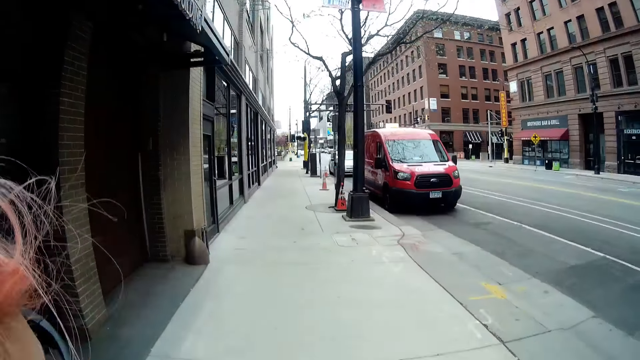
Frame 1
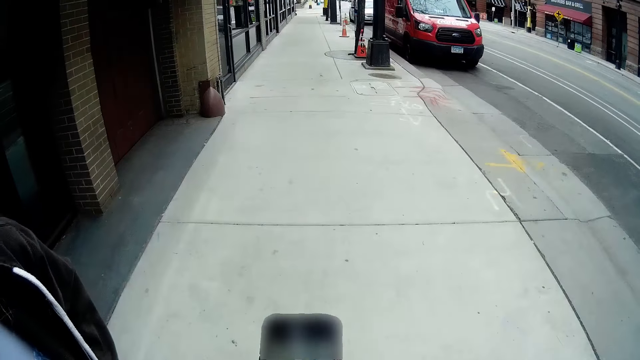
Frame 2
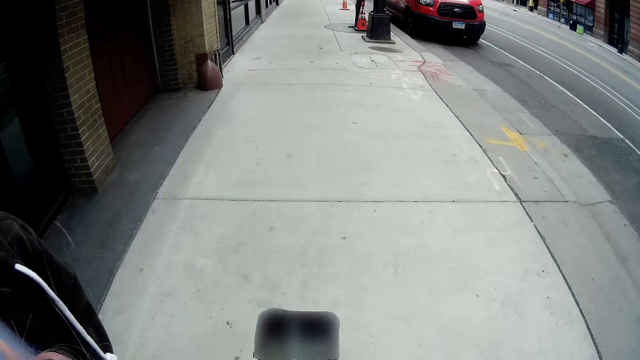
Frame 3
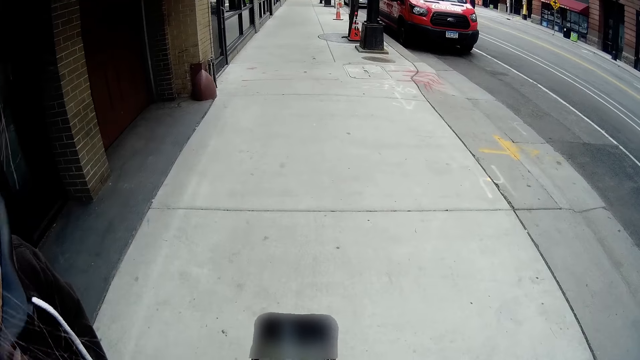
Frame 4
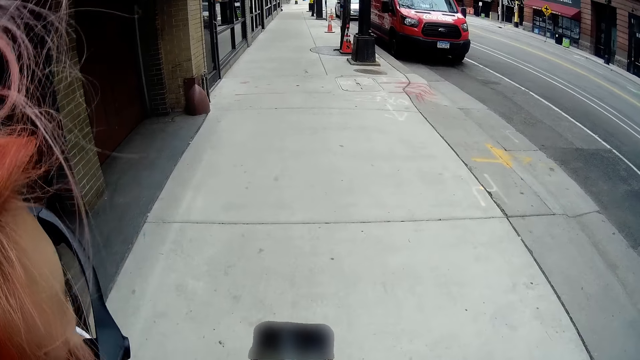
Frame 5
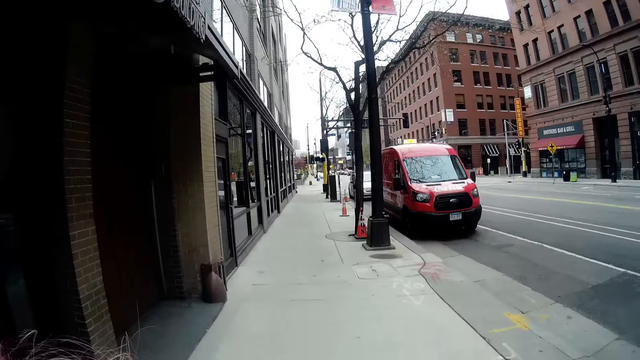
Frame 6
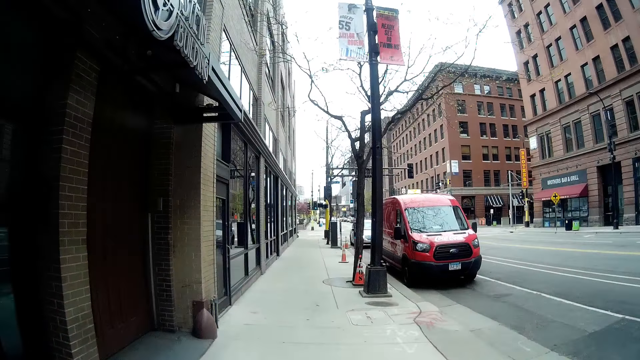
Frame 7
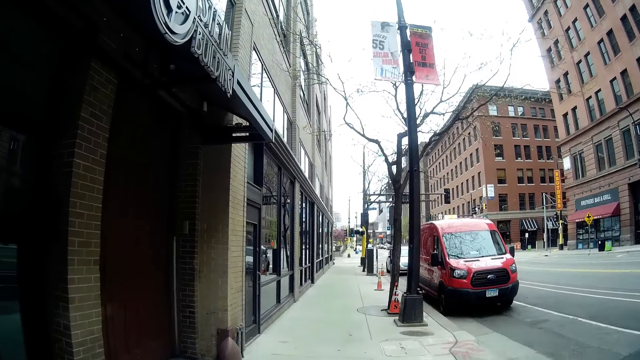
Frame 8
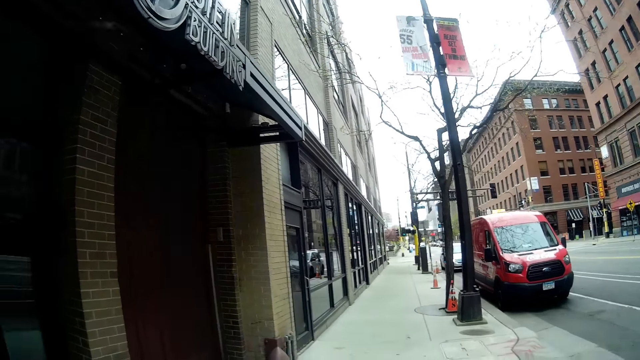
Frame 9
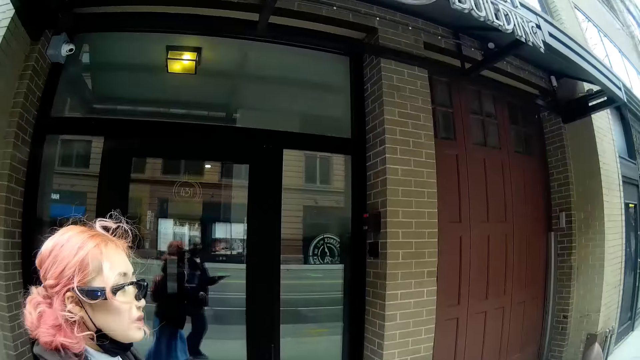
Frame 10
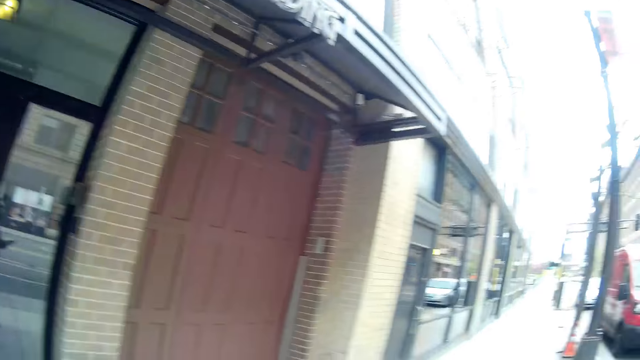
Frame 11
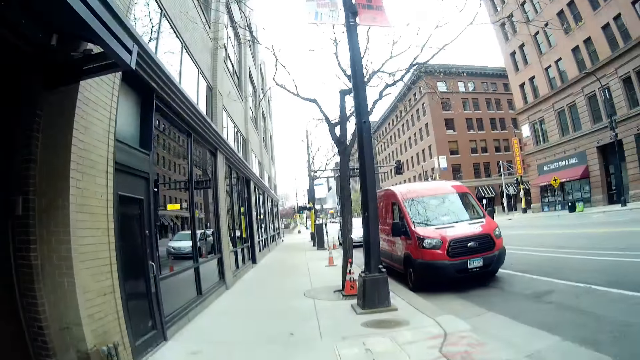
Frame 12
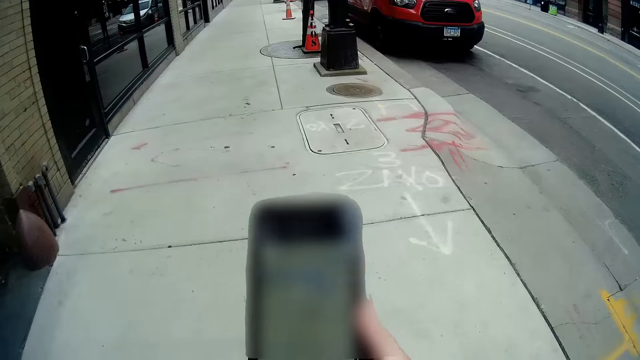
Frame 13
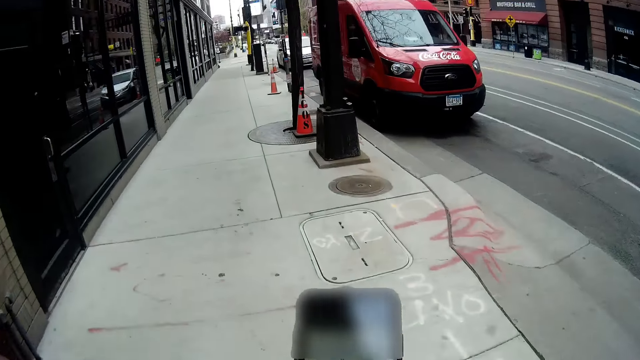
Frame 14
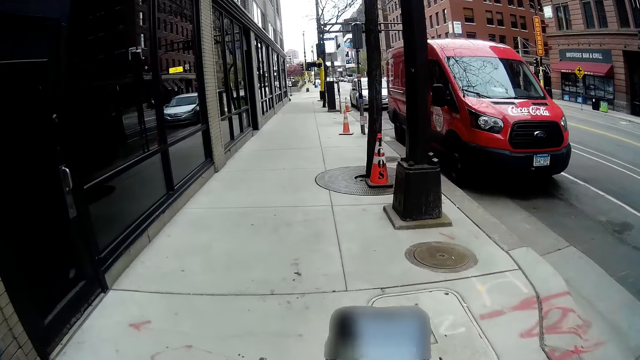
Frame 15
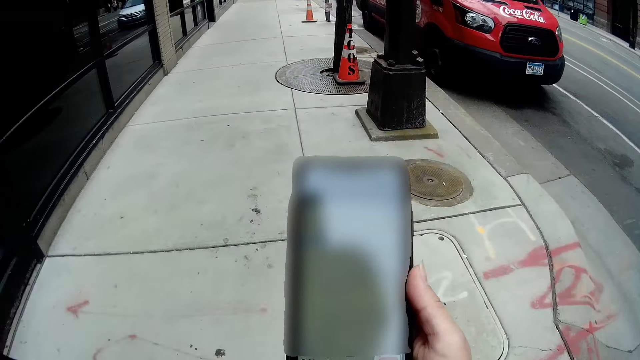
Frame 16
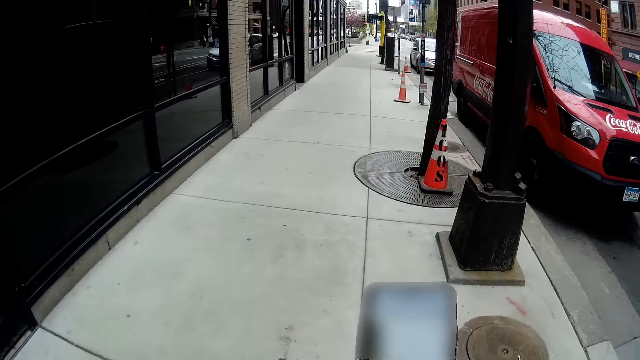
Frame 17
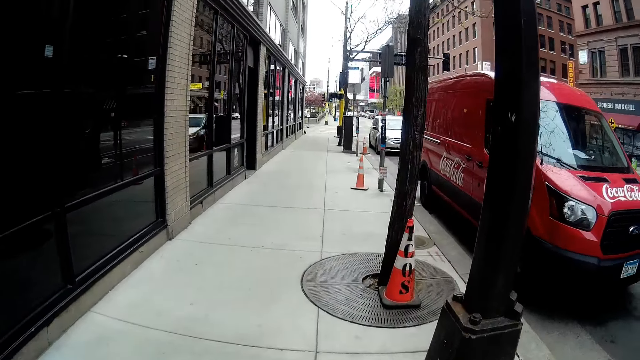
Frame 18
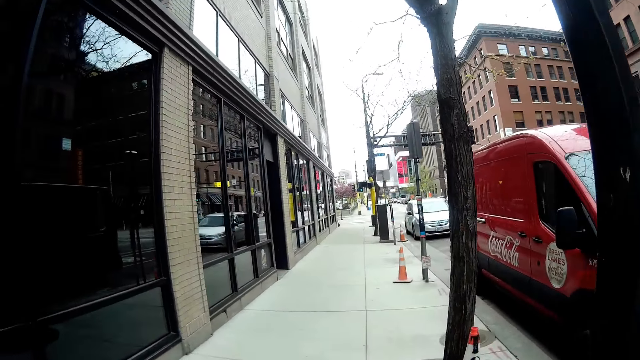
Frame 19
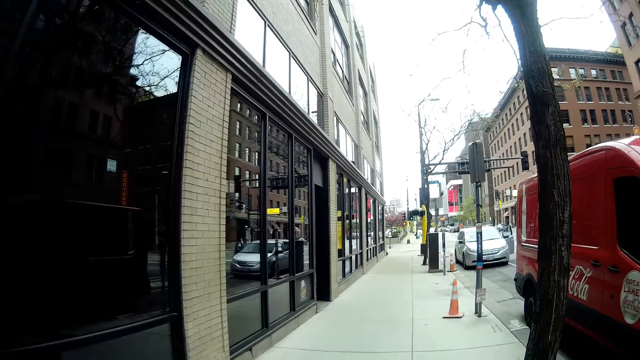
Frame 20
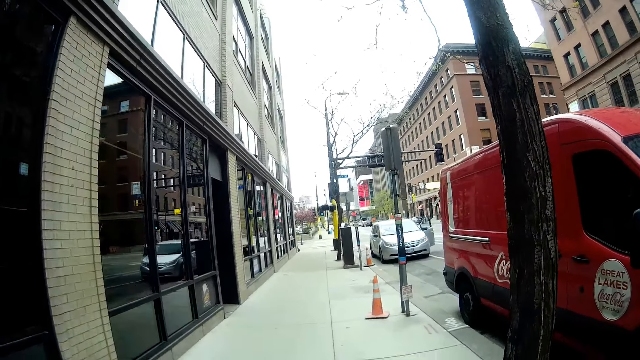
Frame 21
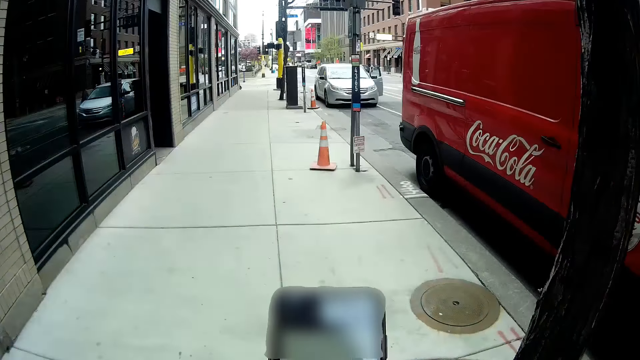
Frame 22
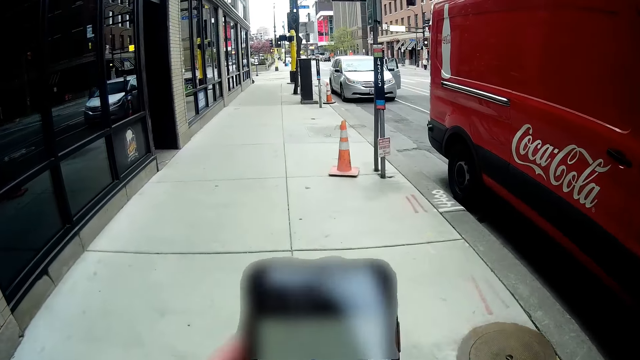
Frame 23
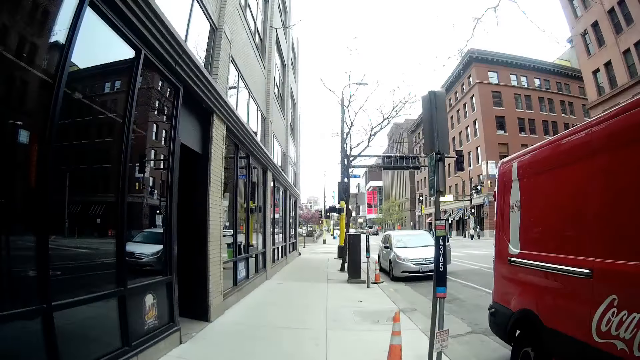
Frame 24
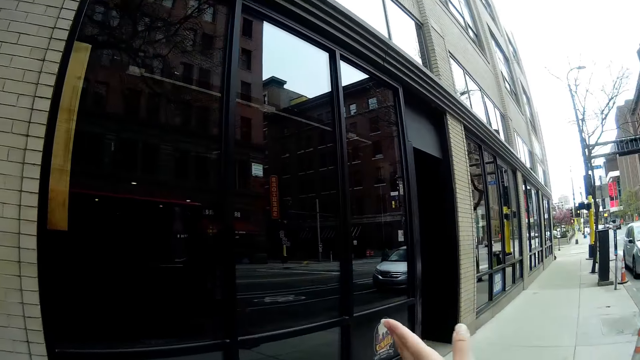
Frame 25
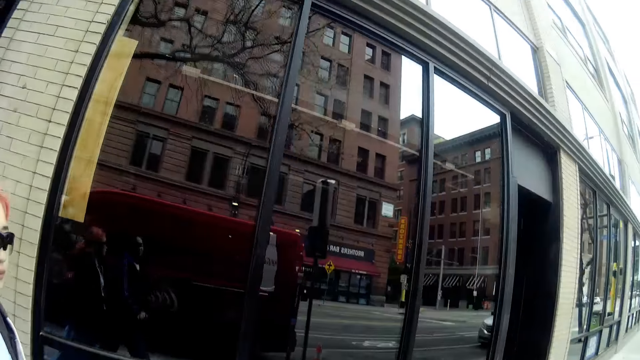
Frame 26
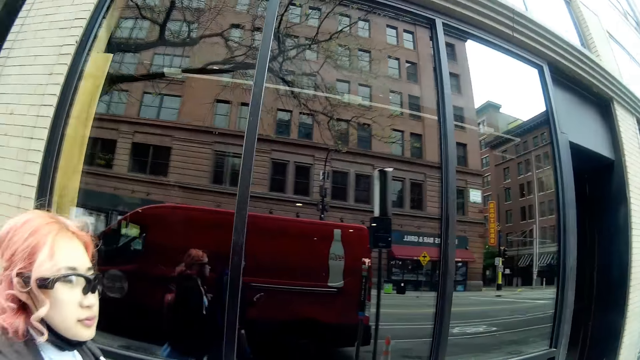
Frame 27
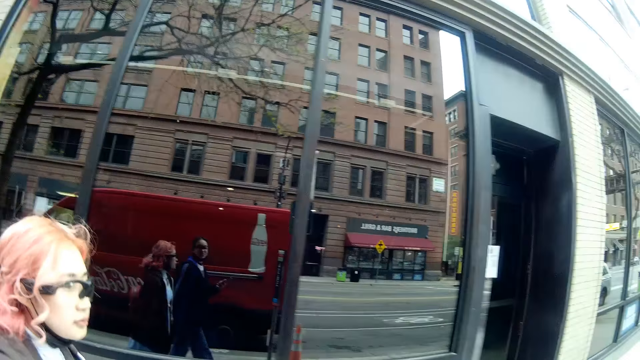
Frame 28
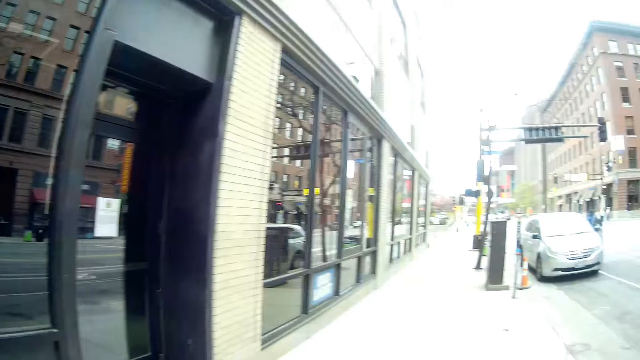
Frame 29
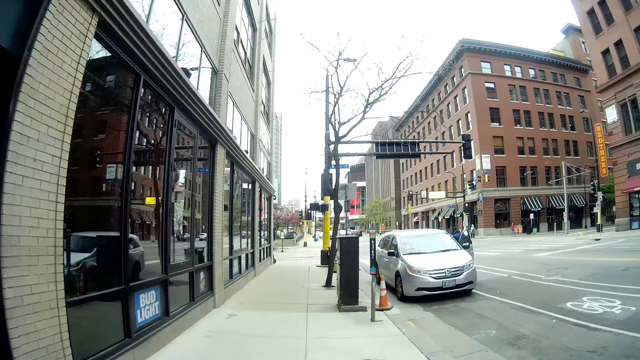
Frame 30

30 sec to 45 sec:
The camera wearer lifts her left hand towards her face. She walks past the red bus on the road. The woman walks with the camera wearer.

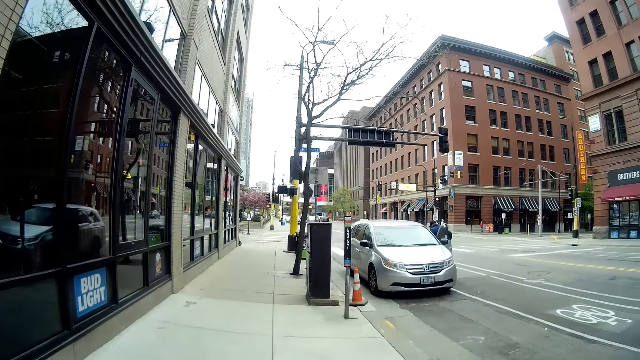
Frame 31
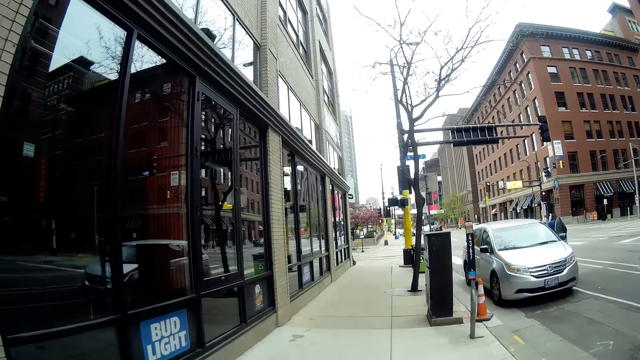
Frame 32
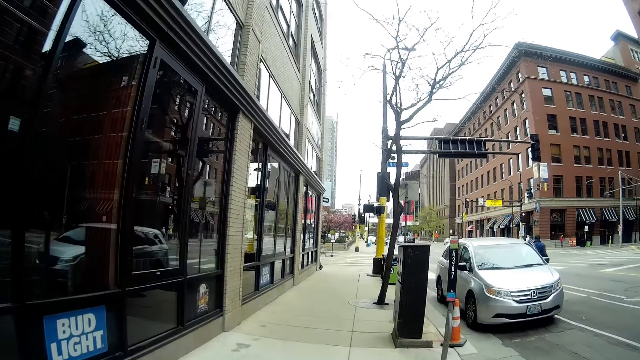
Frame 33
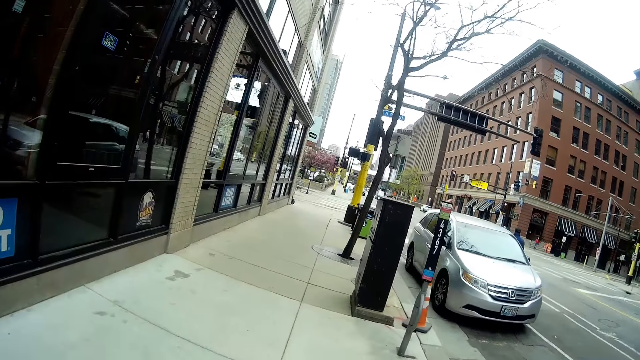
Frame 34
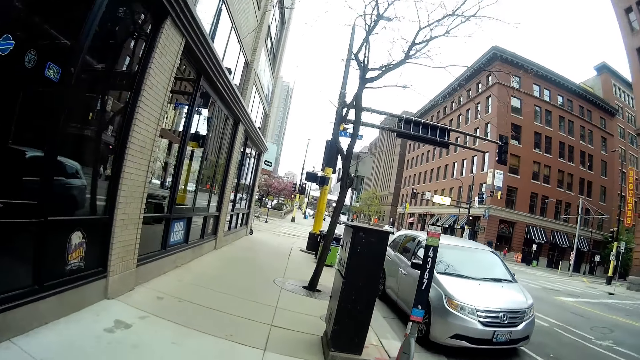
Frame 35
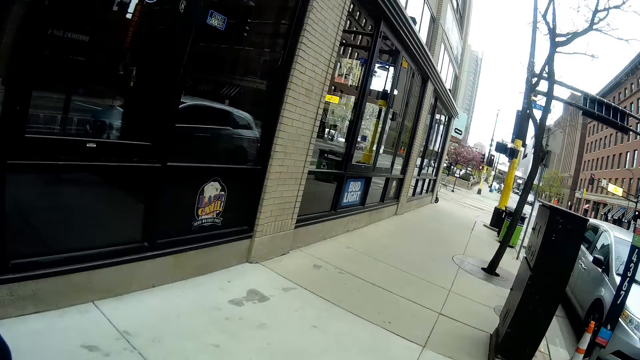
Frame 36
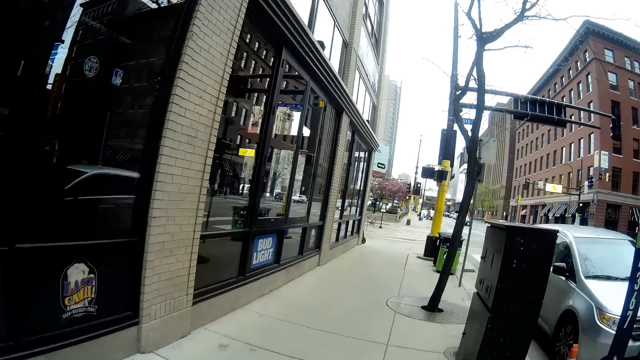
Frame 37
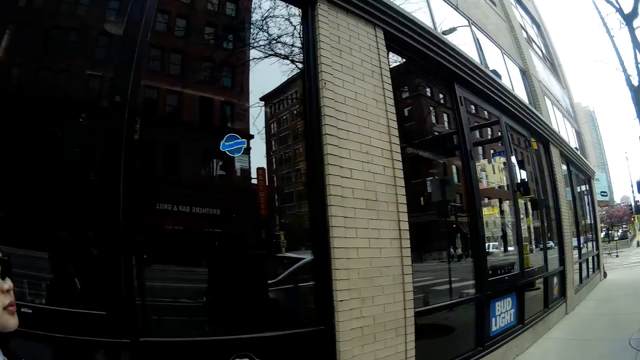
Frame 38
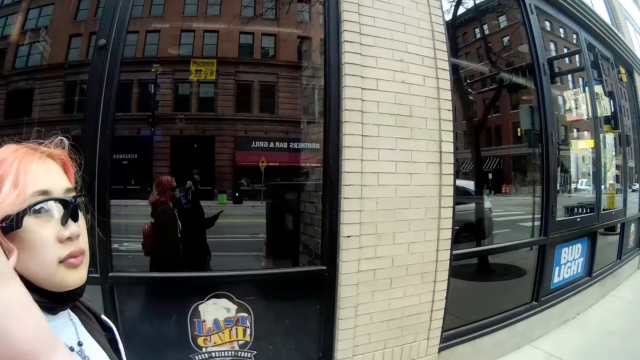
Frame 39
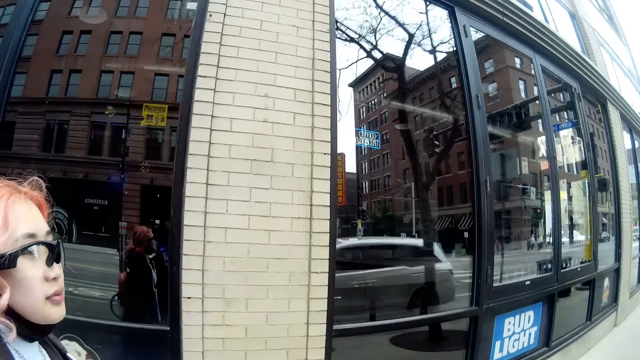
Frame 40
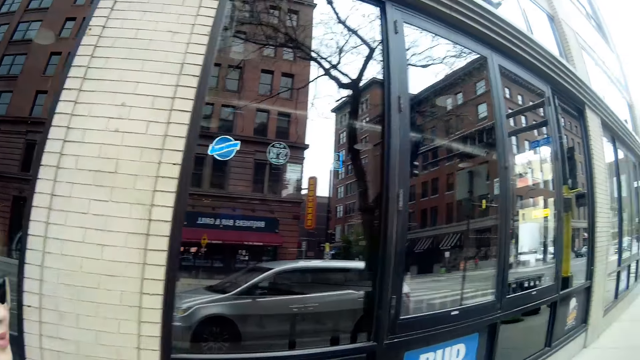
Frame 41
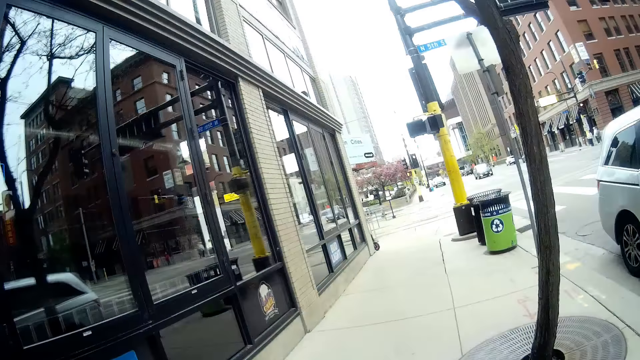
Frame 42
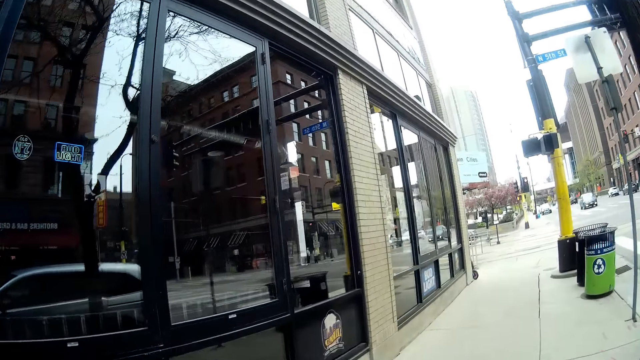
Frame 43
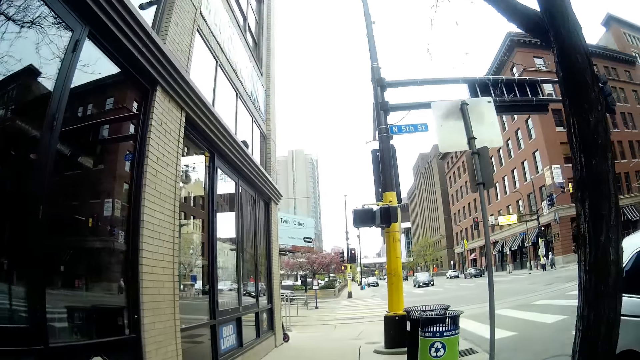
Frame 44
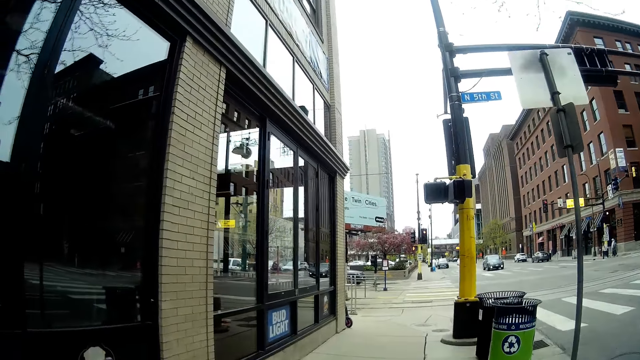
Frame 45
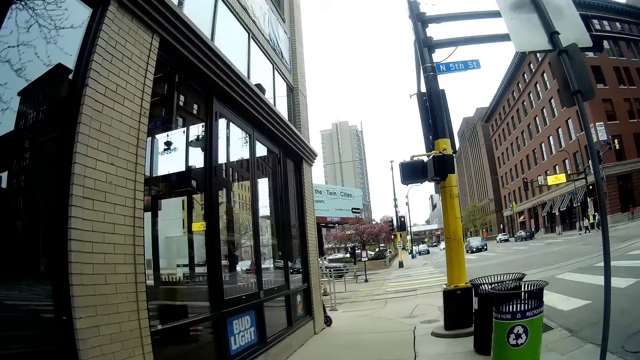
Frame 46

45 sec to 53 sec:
The camera wearer lifts her left hand towards her face. She walks past a silver car on the road.
